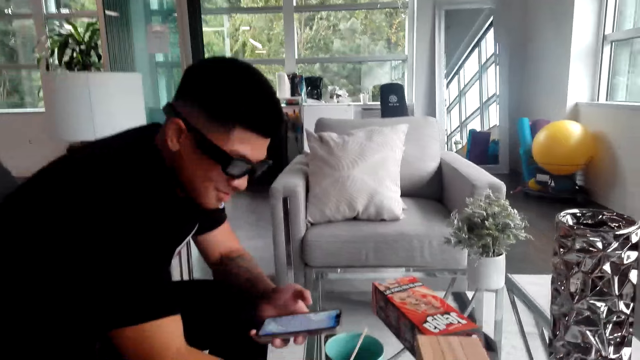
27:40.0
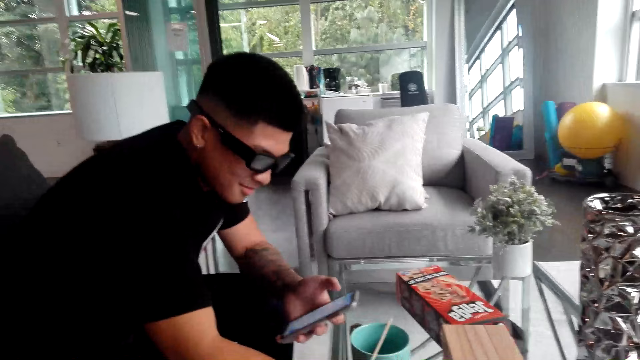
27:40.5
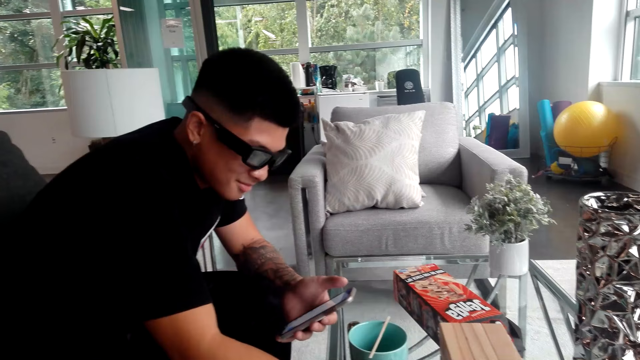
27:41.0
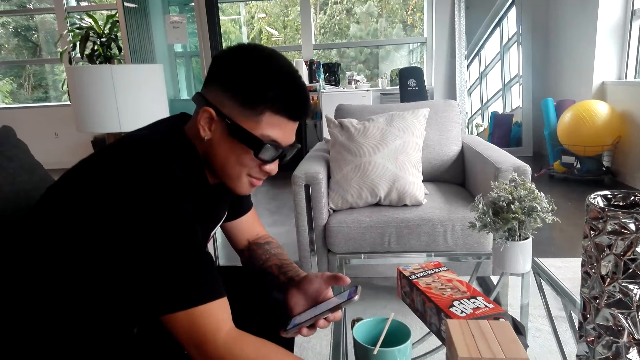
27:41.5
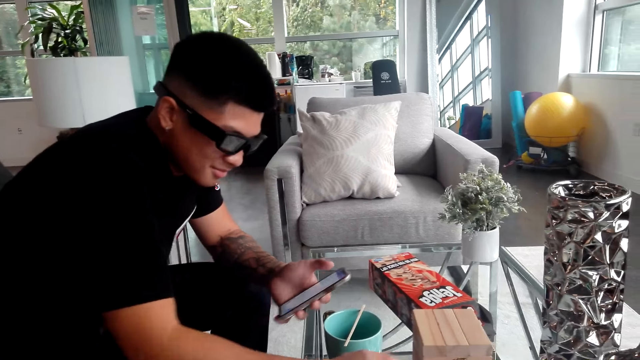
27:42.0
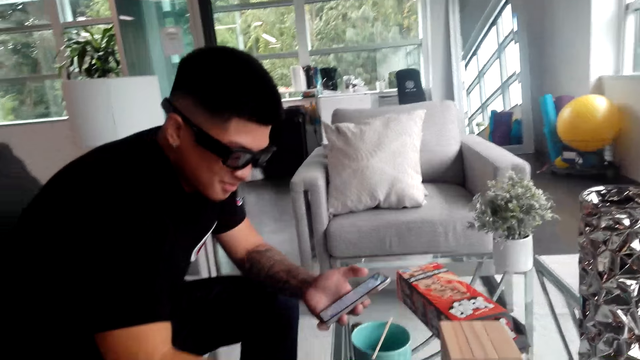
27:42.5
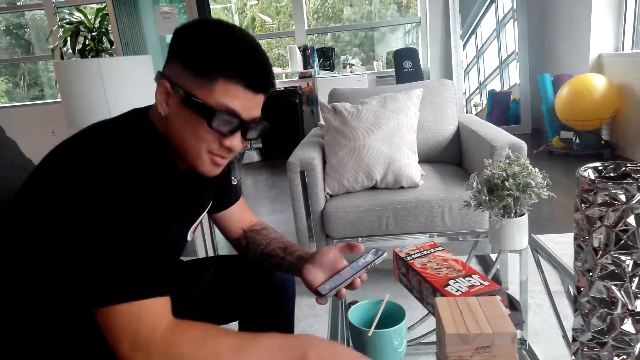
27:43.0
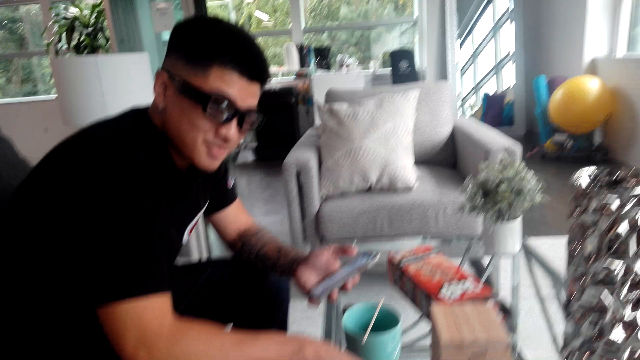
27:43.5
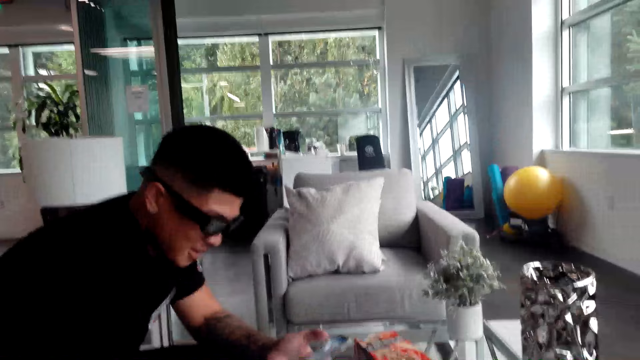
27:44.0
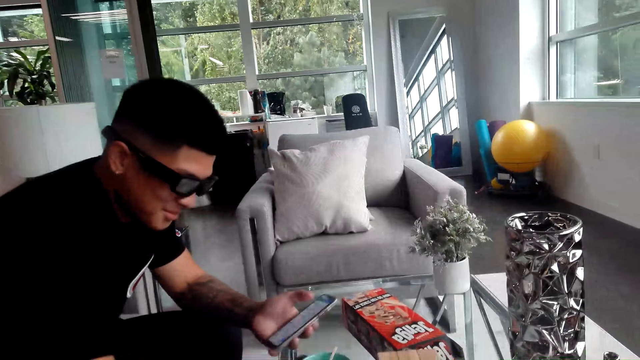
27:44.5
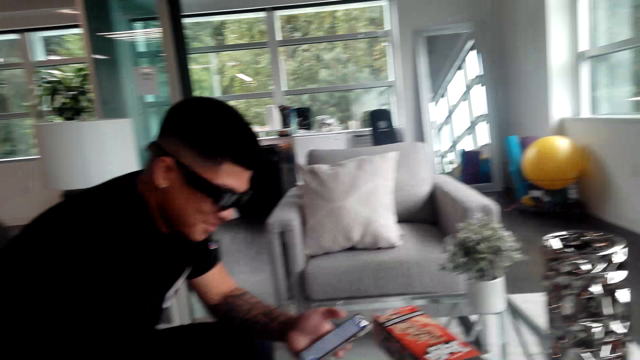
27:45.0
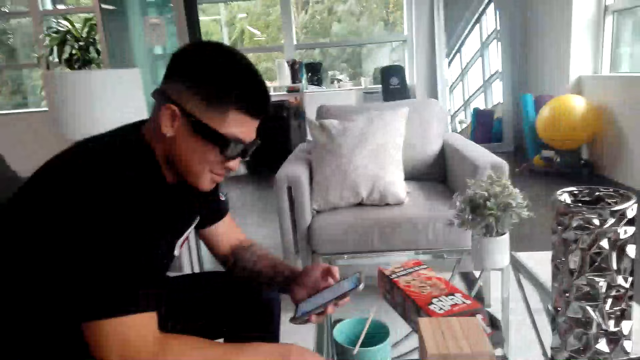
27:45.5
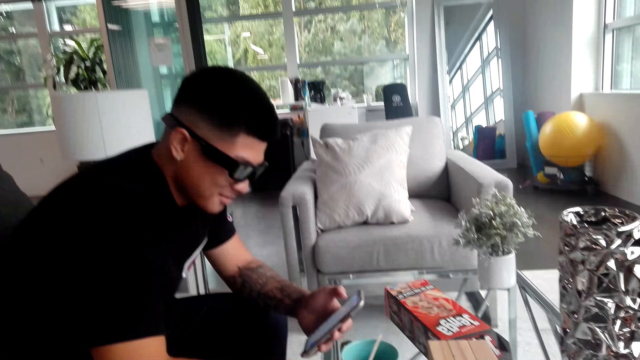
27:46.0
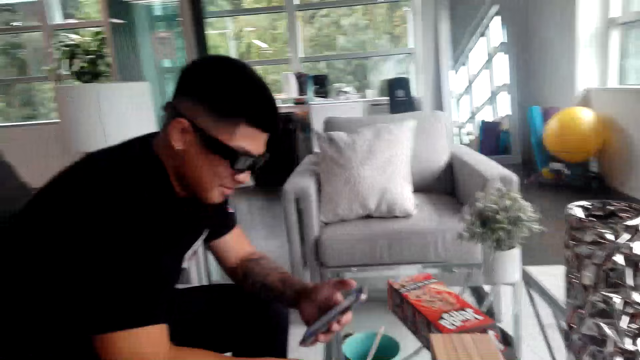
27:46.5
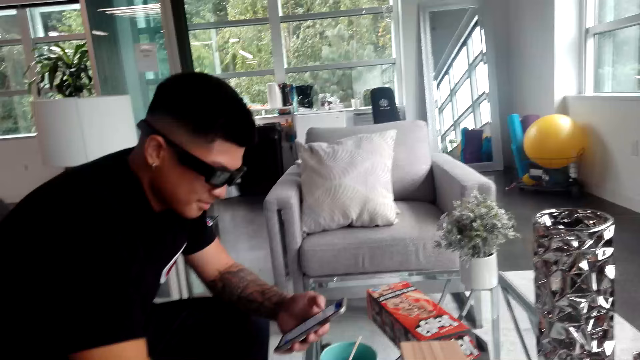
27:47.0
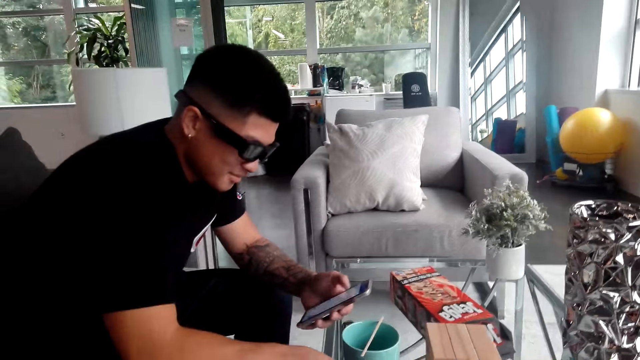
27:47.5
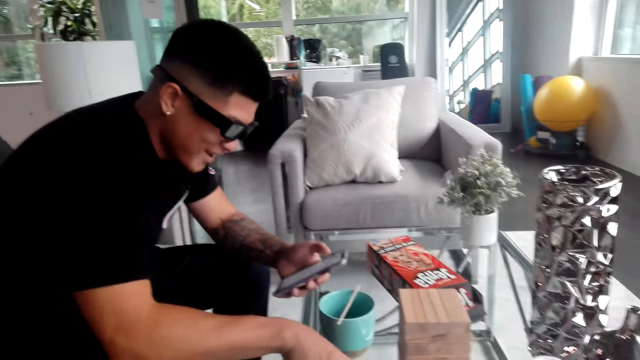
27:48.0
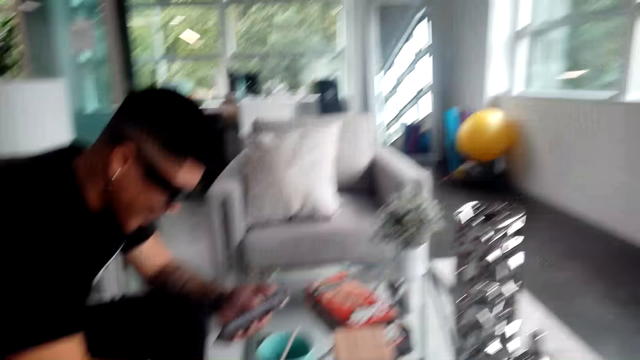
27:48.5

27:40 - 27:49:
A person uses the phone.

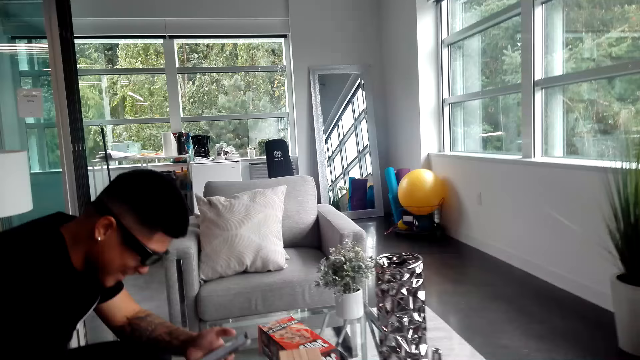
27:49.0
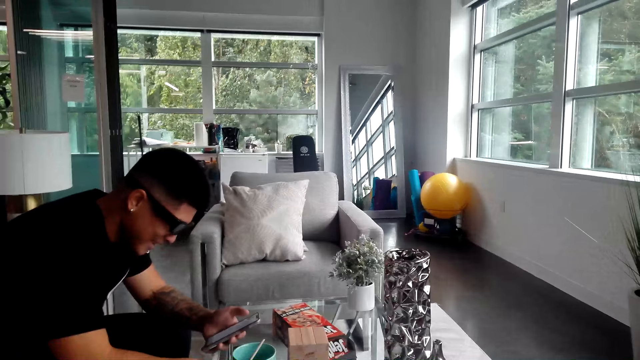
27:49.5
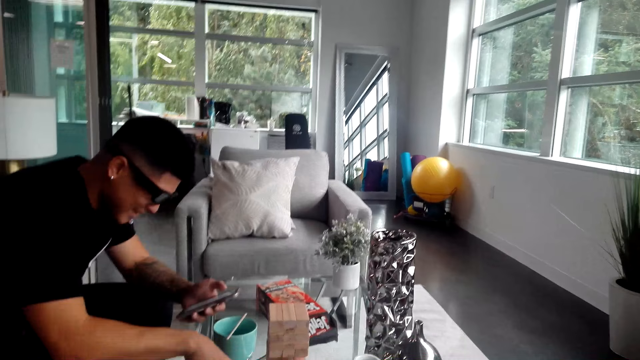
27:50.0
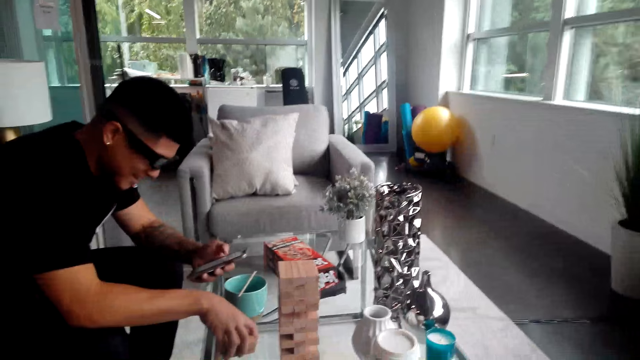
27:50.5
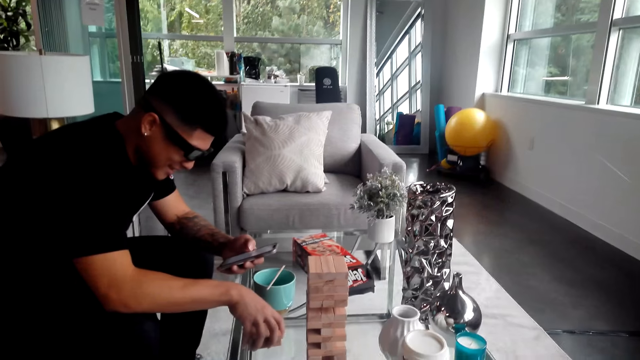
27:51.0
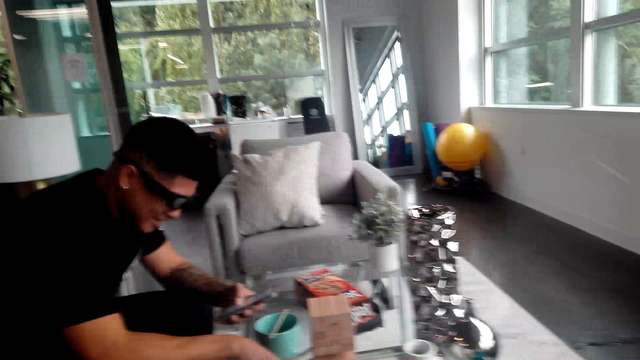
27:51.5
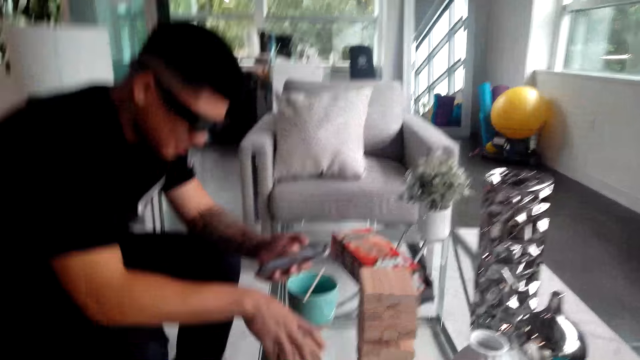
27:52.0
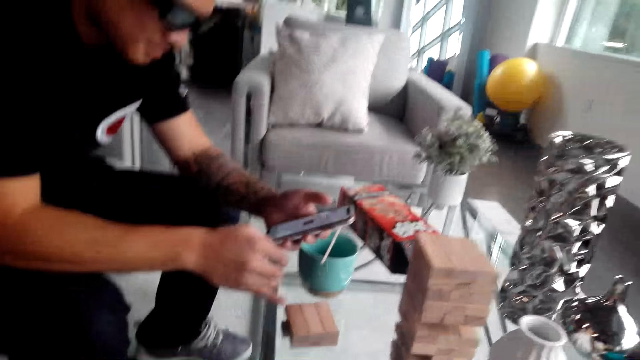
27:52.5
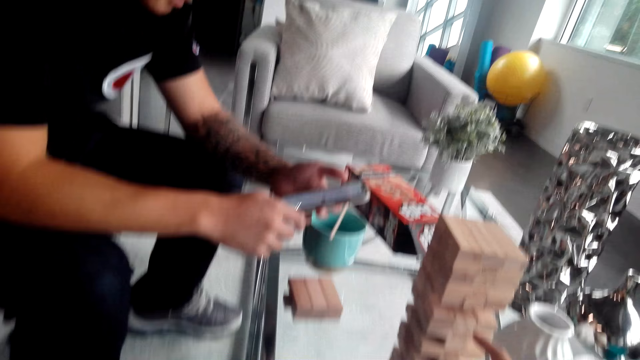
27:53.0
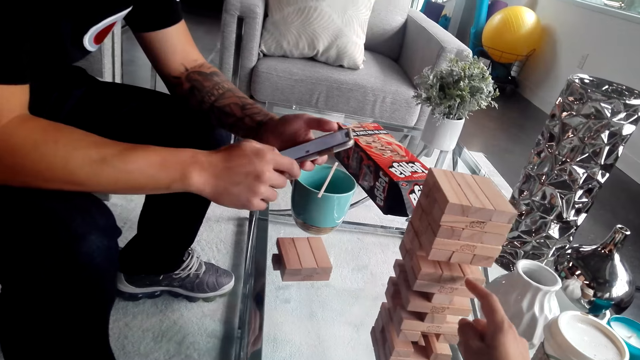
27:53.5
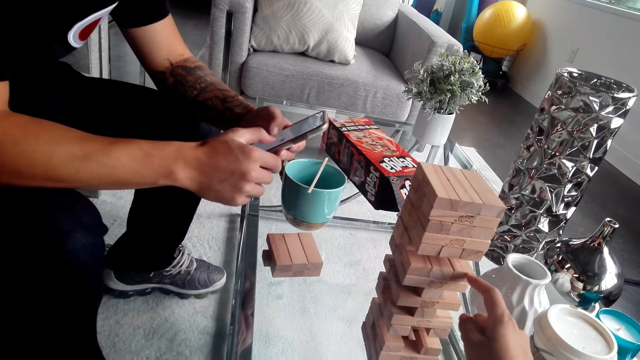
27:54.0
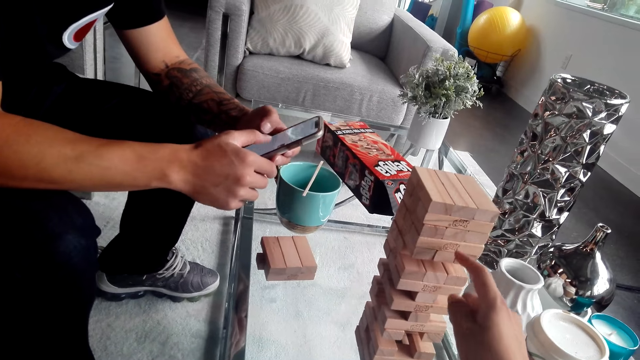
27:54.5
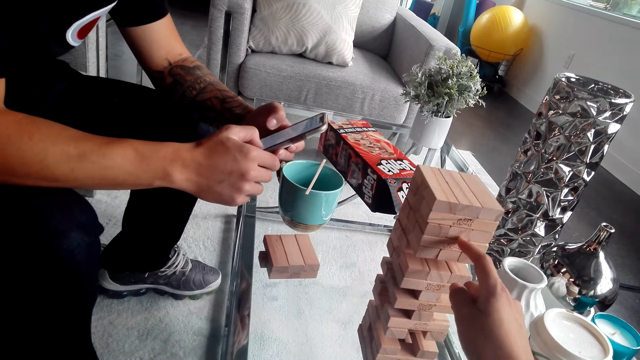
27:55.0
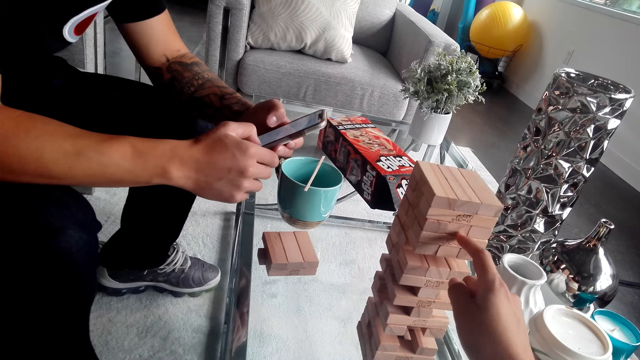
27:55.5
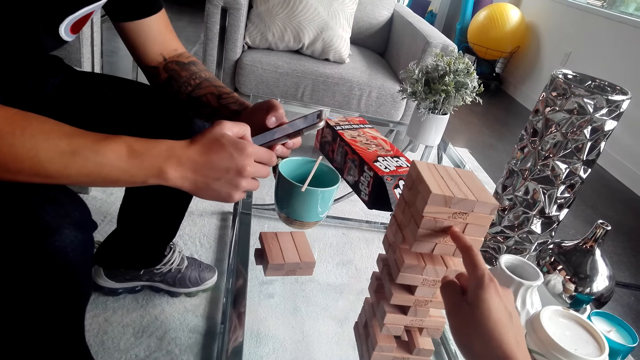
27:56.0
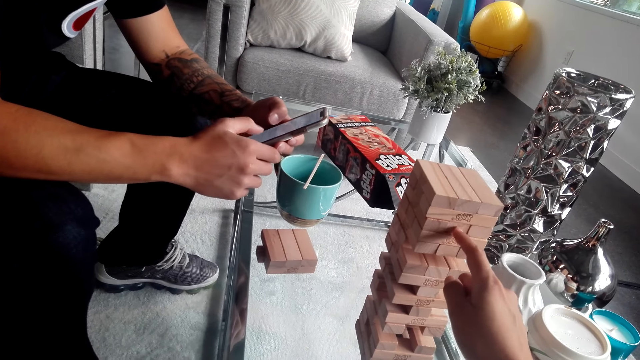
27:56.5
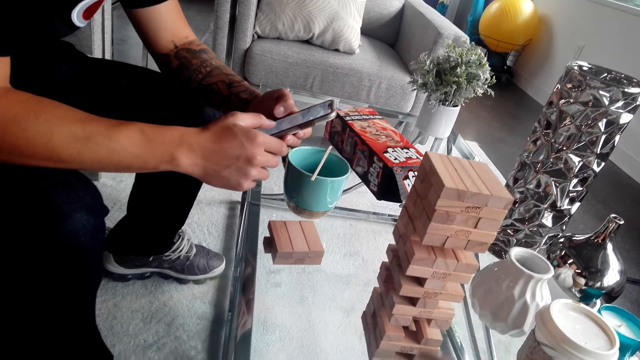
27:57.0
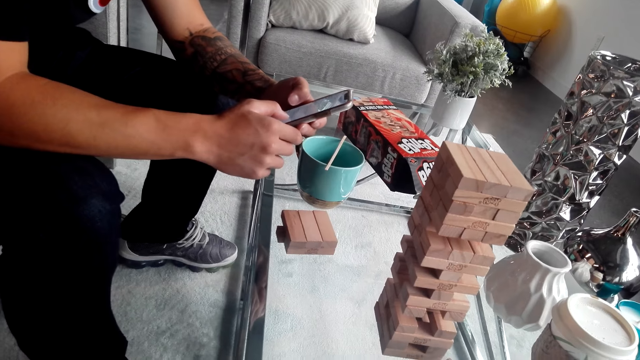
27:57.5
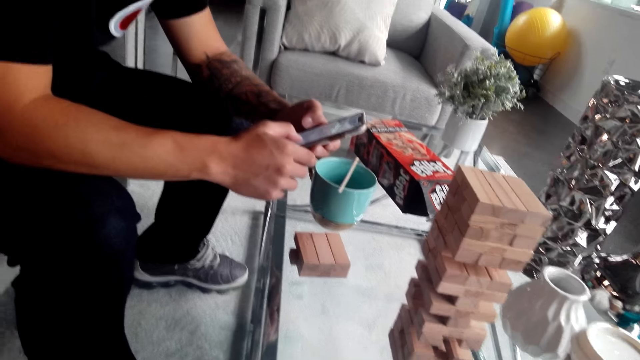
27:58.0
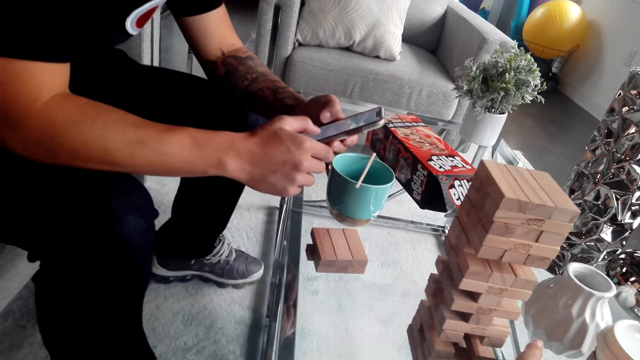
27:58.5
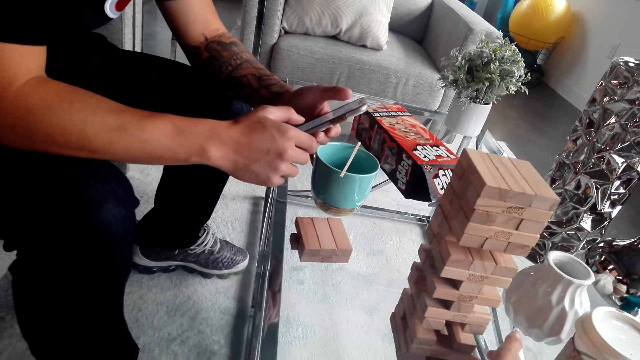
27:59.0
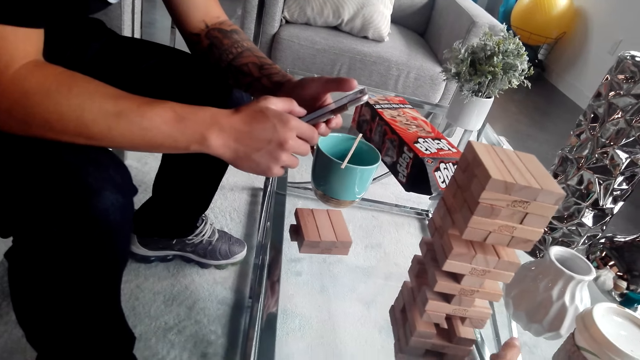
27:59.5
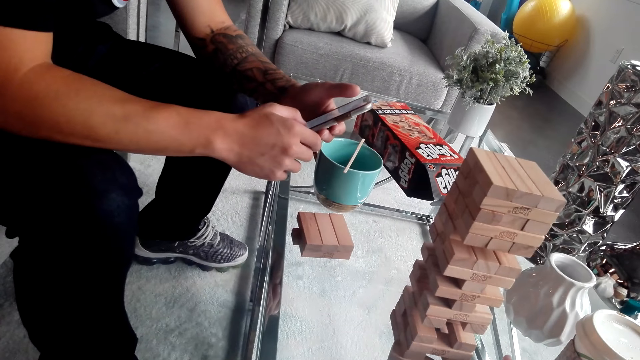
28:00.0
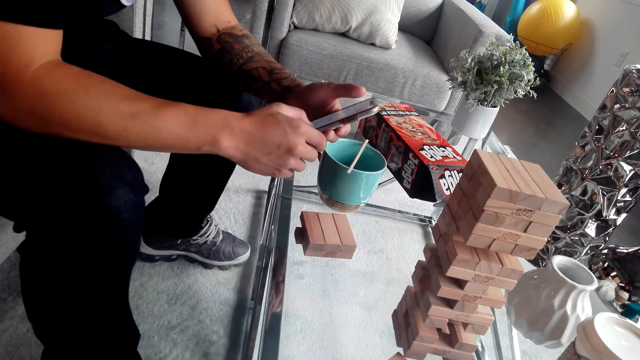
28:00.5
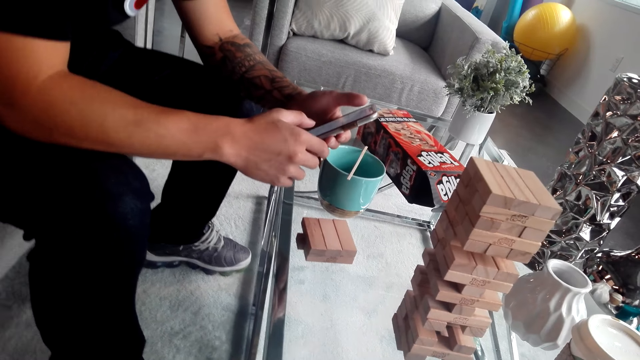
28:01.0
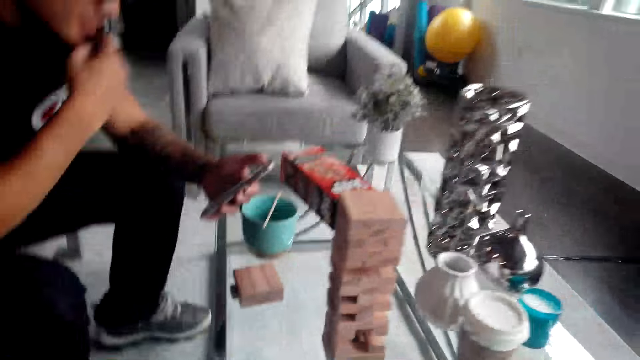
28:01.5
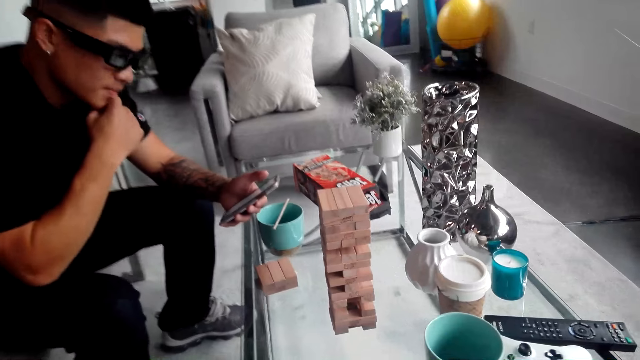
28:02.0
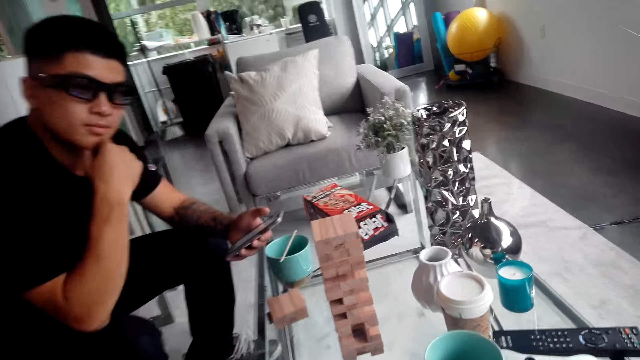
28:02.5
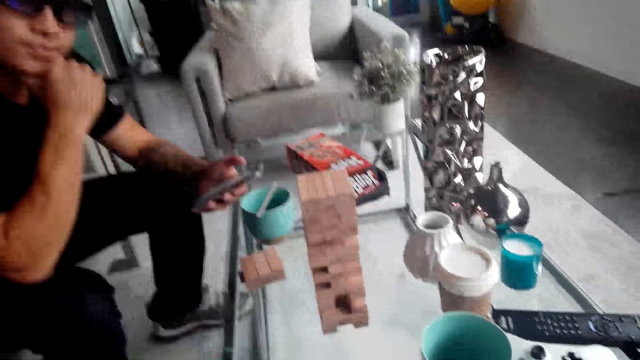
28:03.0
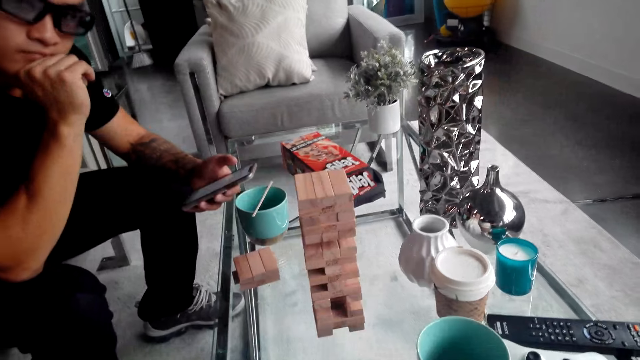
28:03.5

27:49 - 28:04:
A man holds the wooden boards. He adjusts jenga pieces on the table and operates the phone. The man removes the hand from the wooden boards. The camera wearer points towards the jenga pieces. They move the hand on the wooden boards. They push the jenga pieces with a finger. They move the hand on the table. They take the wooden board. The man adjusts the right hand. The camera wearer moves the hand on the chin.
